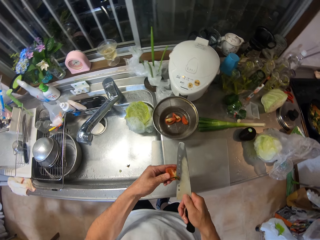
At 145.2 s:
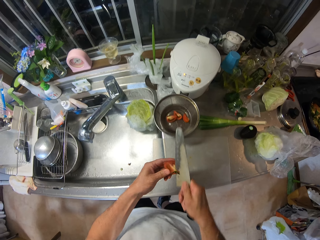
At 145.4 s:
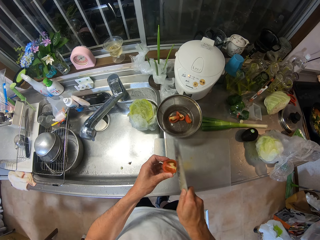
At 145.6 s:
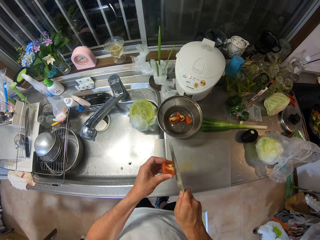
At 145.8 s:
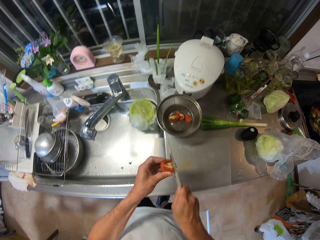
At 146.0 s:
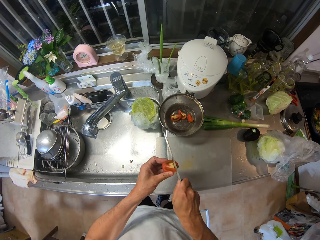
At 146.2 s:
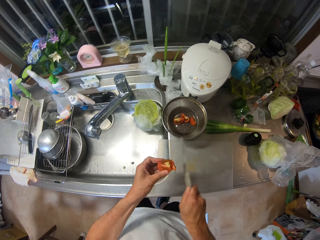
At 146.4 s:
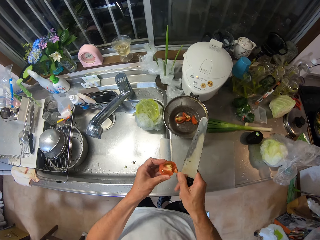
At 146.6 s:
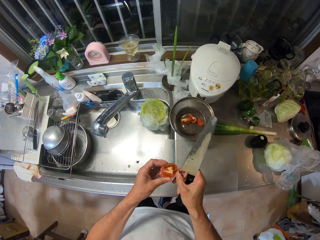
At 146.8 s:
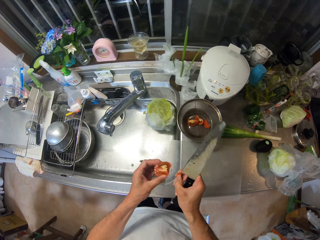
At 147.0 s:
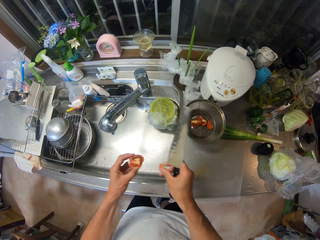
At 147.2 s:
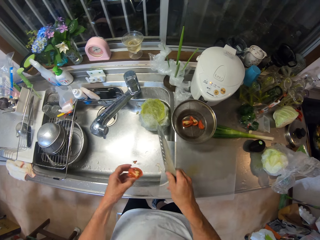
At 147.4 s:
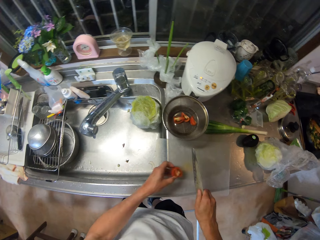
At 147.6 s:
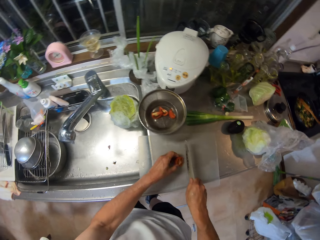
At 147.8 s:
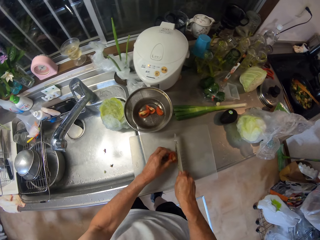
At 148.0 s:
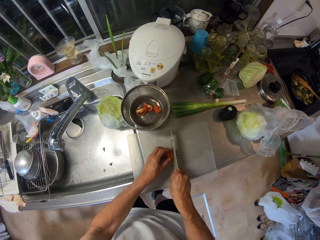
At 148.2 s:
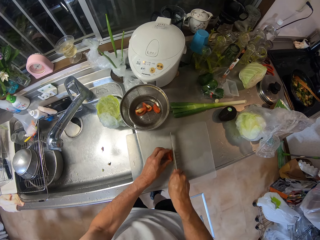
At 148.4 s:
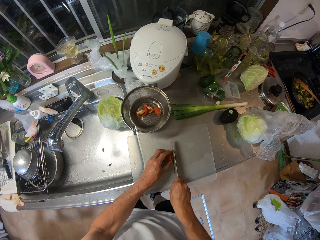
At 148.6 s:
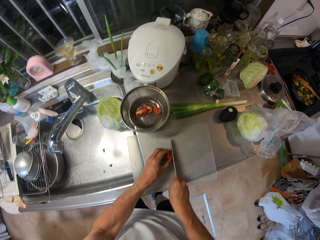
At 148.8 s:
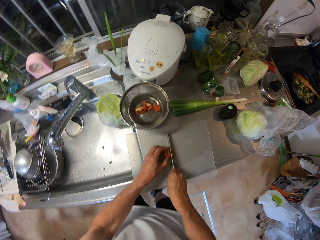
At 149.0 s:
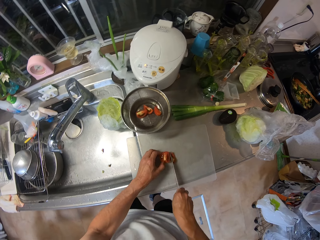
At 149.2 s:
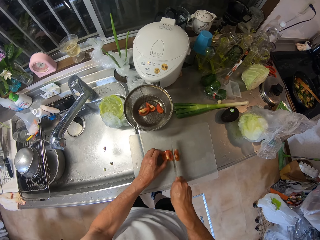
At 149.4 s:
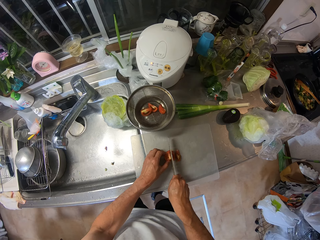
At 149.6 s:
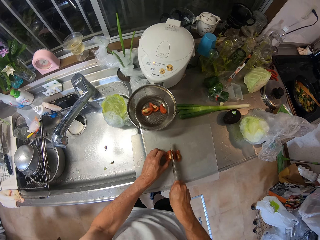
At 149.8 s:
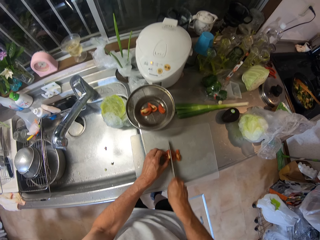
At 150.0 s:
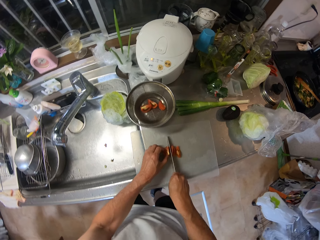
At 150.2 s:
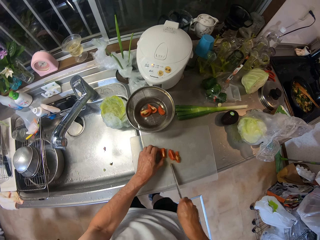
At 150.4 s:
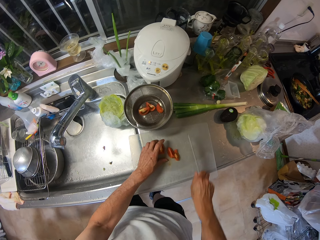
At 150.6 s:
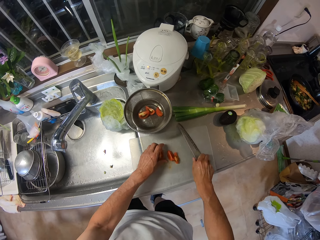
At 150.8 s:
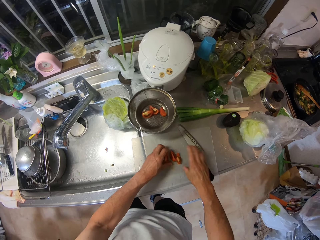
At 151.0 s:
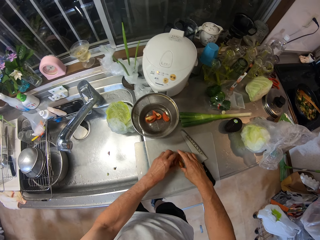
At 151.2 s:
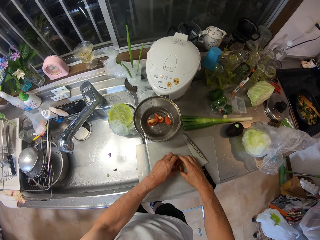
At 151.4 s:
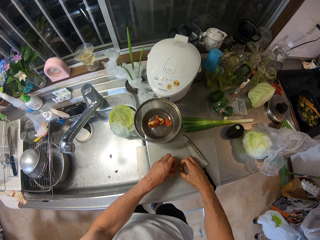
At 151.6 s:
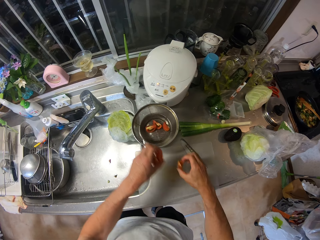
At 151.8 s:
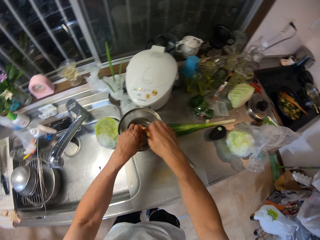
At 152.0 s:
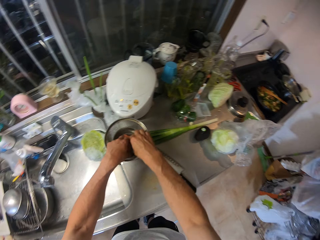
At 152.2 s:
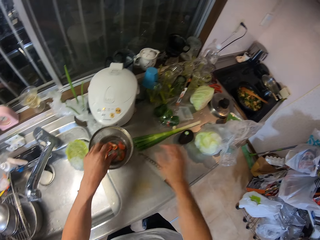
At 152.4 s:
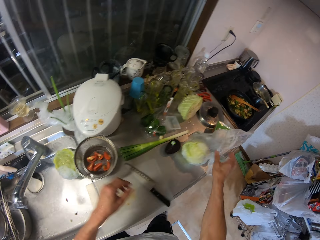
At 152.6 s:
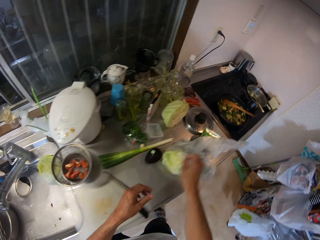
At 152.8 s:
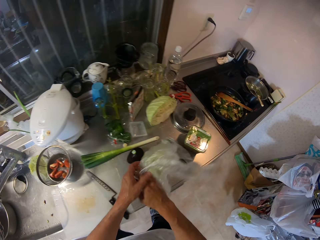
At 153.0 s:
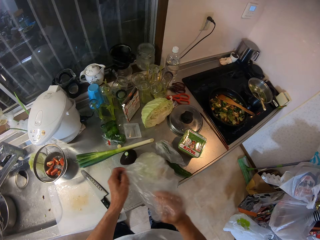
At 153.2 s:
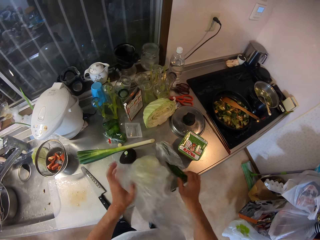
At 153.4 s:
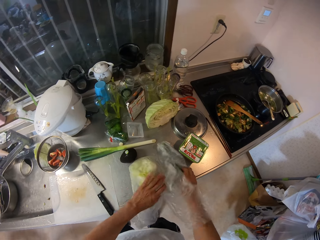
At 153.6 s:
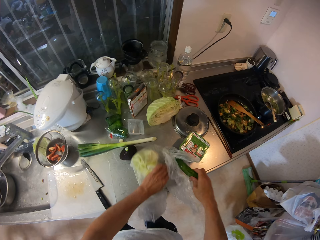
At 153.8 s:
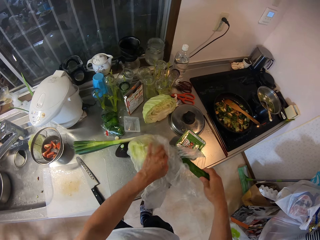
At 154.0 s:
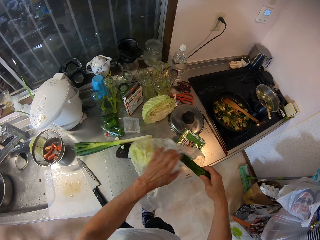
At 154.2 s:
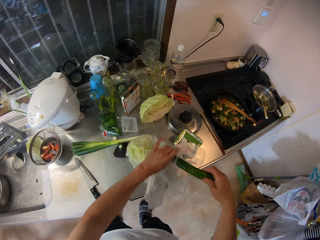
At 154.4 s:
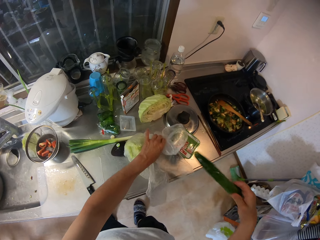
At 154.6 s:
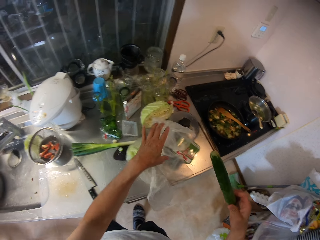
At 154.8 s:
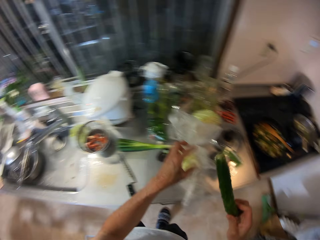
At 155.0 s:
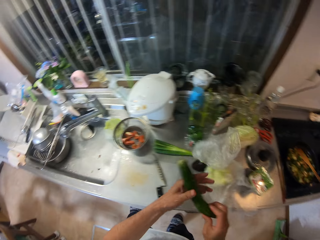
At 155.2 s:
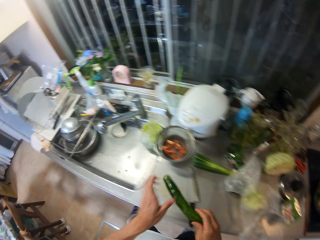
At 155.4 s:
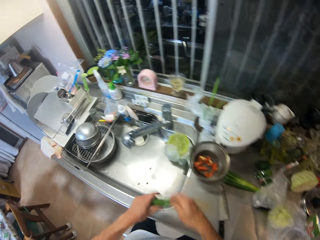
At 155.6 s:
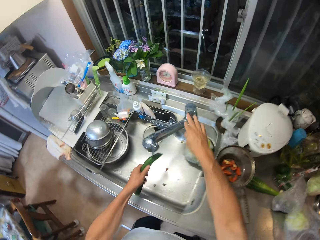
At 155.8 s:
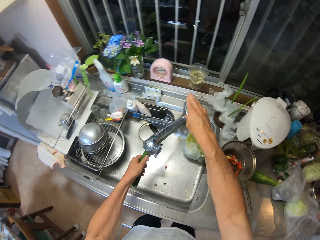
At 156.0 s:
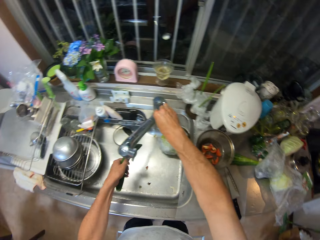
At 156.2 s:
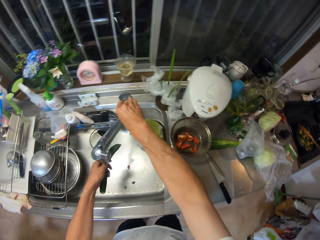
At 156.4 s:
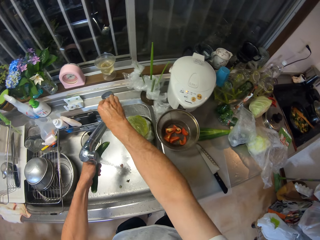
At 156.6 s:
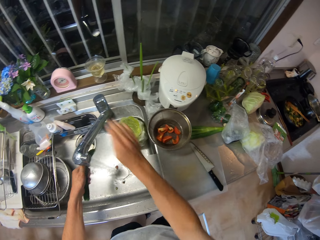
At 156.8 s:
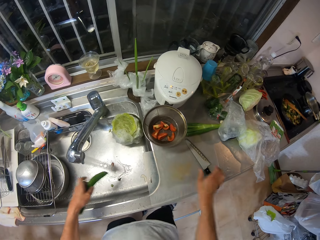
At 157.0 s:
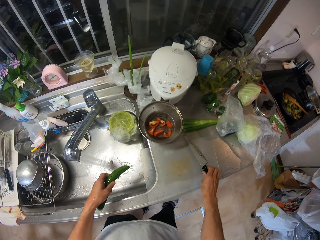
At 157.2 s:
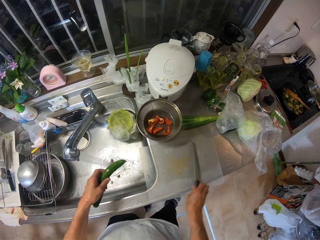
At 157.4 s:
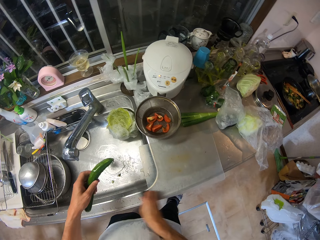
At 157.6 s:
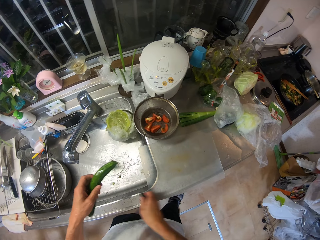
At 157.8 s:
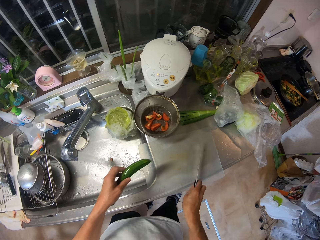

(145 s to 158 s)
The camera wearer cuts the tomato leaf with the knife. He removes the tomato leaf with his right hand. He cuts the tomato into pieces with the knife. He drops the knife on the table mat. He packs the tomato pieces from the table mat with his hands. He drops the tomato pieces into the strainer. He moves the cabbage with his hand. He removes a zucchini from a nylon. He moves to the kitchen sink with the zucchini. He opens the tap with his right hand. He puts the zucchini under running water. He swipes the table mat with the knife and picks up the knife.

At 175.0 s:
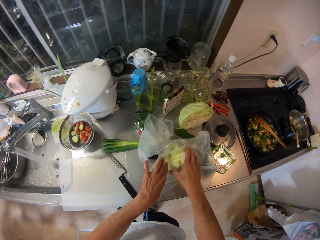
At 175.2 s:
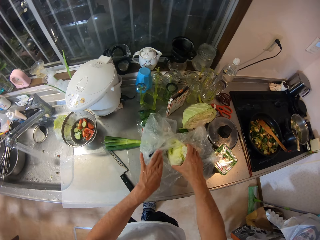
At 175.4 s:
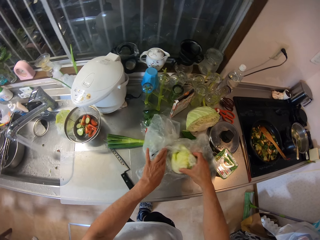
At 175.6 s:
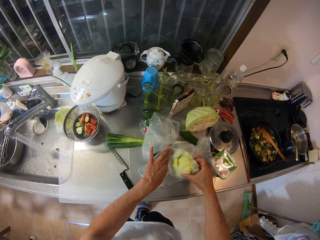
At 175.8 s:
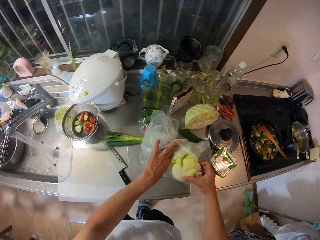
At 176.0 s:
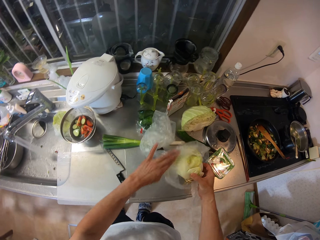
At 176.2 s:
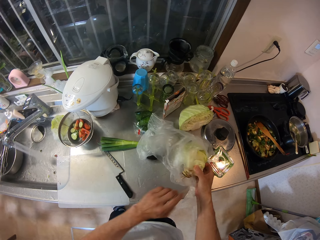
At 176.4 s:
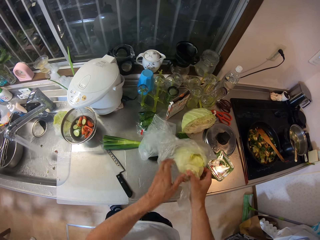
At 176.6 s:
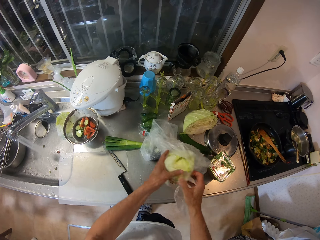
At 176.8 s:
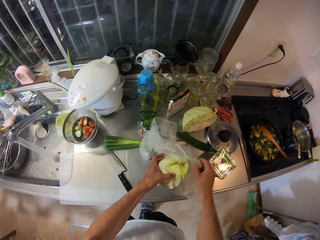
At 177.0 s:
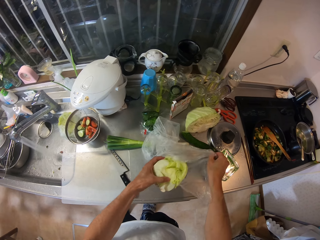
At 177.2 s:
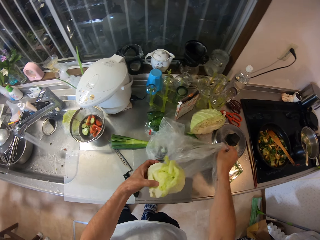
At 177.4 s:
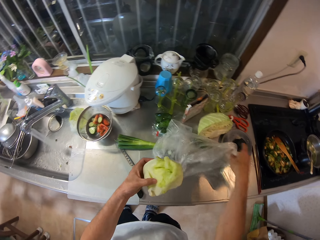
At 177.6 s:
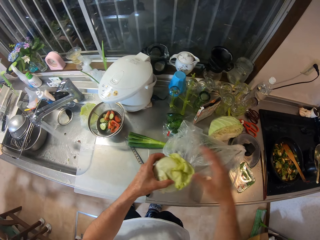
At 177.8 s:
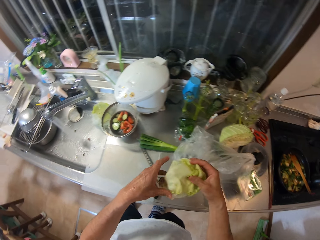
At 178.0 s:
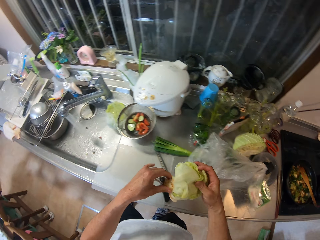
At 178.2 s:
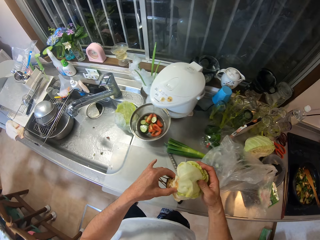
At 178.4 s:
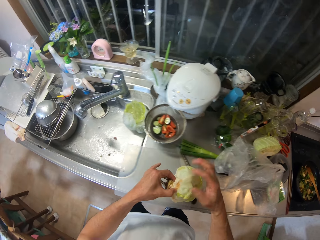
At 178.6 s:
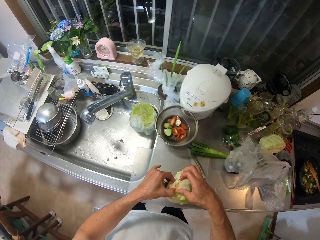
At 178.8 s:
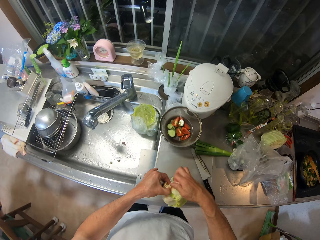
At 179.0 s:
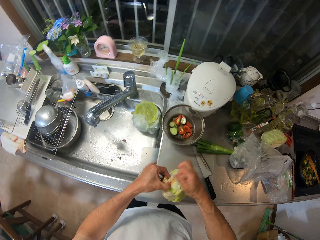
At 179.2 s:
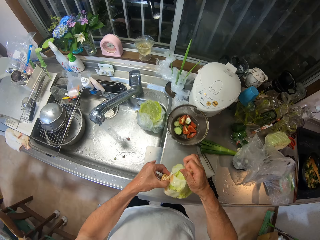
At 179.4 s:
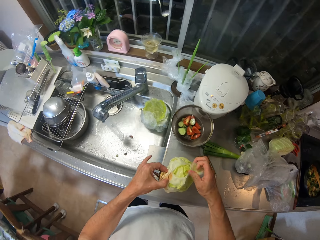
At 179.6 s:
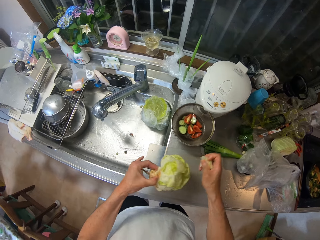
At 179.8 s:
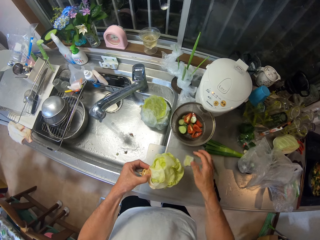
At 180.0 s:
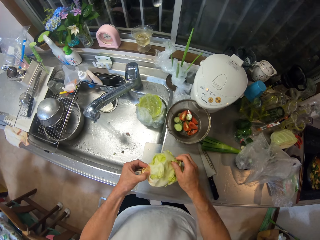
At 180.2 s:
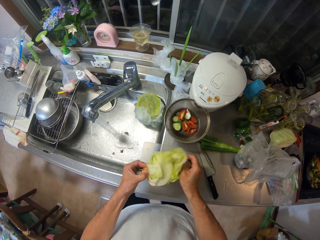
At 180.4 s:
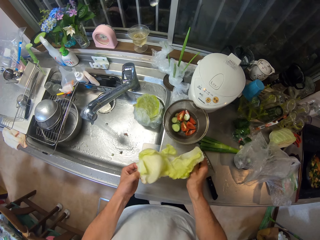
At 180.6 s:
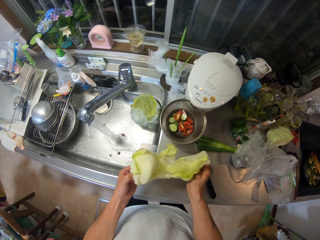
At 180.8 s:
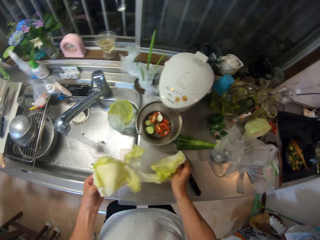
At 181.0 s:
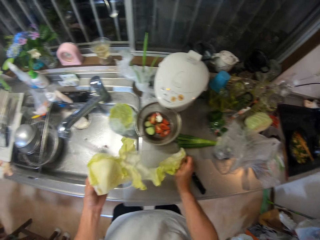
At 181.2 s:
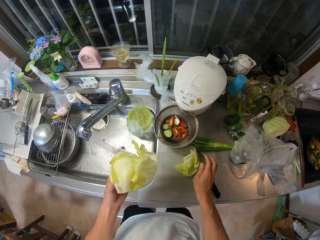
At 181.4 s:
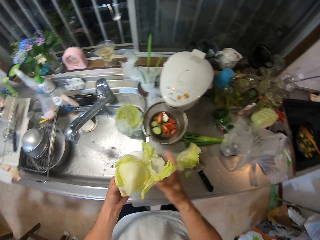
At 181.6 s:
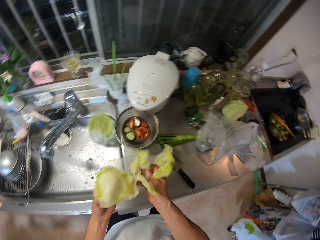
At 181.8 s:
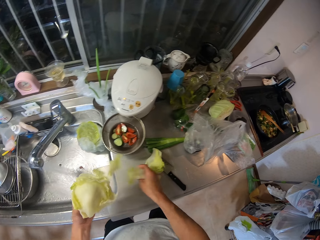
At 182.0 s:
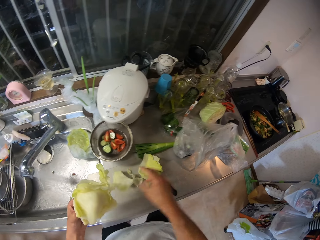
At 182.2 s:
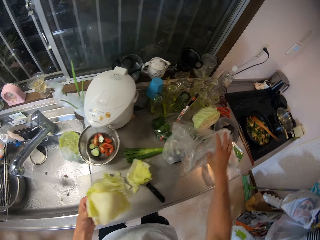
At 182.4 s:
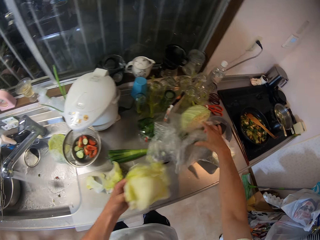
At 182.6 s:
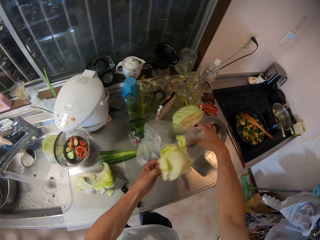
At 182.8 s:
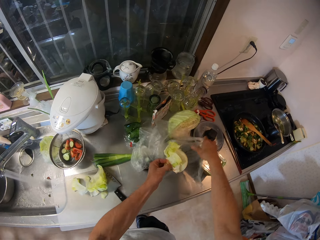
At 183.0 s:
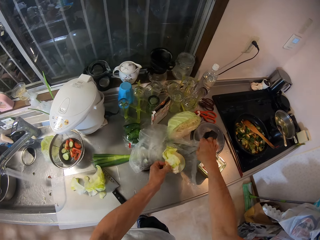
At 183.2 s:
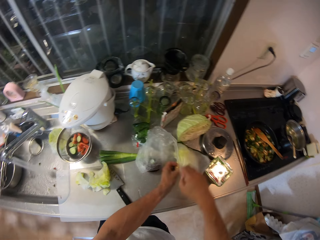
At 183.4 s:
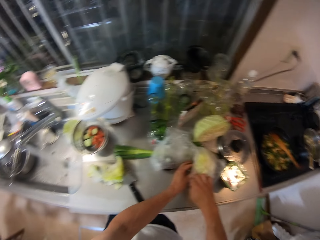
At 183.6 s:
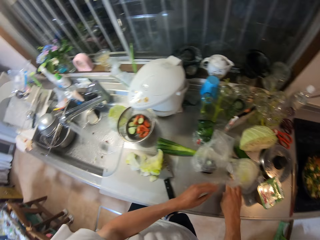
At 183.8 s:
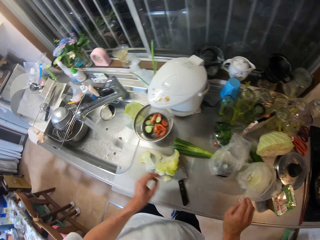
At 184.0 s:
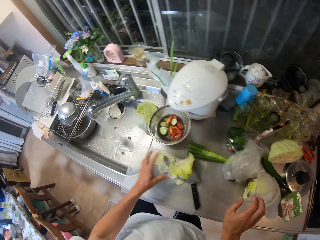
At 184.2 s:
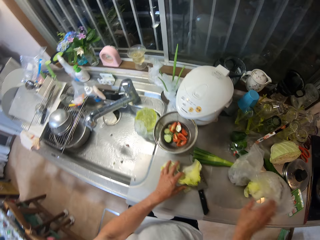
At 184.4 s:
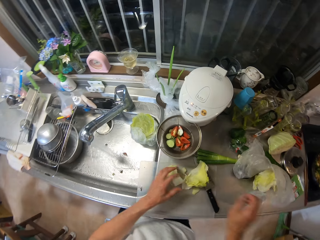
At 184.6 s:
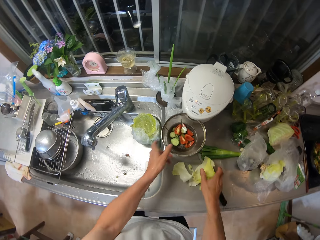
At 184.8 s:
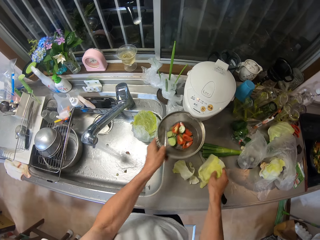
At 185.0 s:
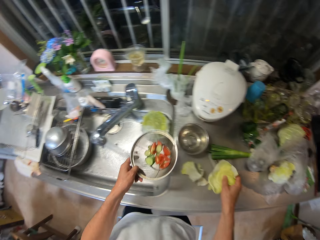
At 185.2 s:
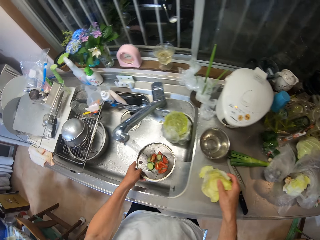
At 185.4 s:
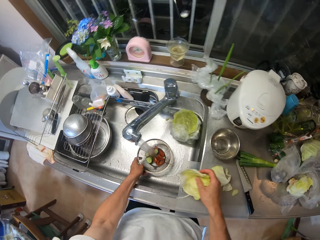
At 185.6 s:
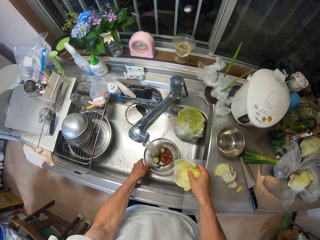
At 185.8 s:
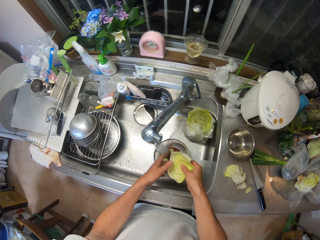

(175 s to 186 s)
The camera wearer removes the vegetable from the nylon. He removes the leaves of the vegetable with his right hand. He drops the vegetable in the nylon. He picks up the vegetable leaf with his right hand. He picks up the strainer with the tomato and zucchini with his left hand. He drops the strainer with the tomato and zucchini into the kitchen sink.
